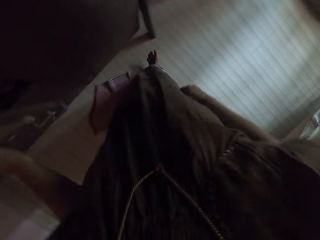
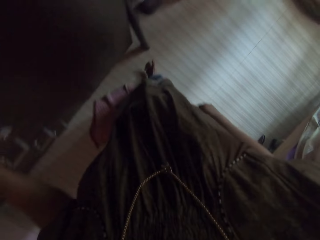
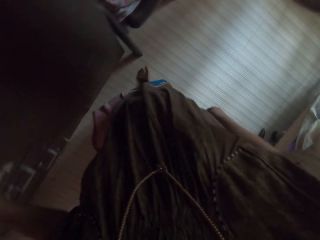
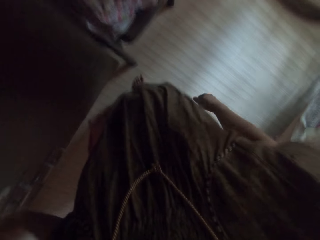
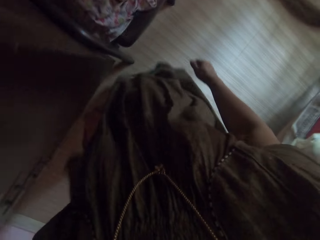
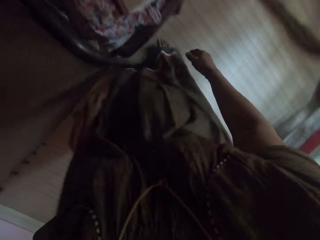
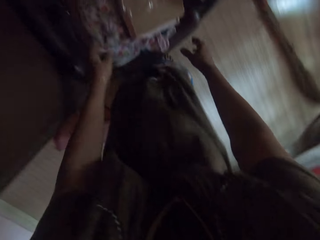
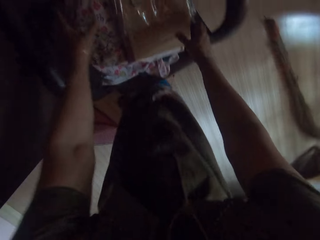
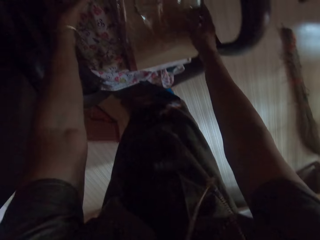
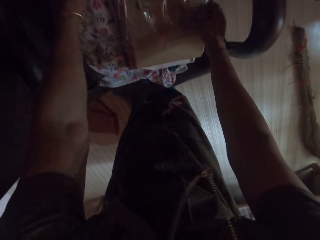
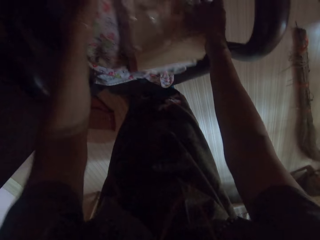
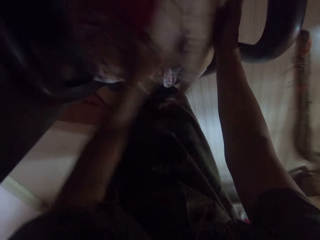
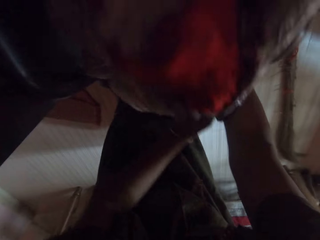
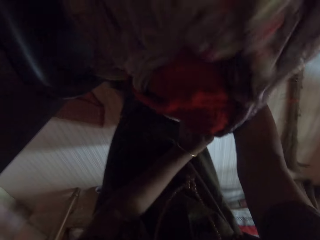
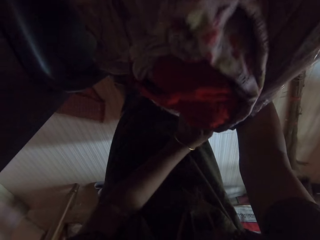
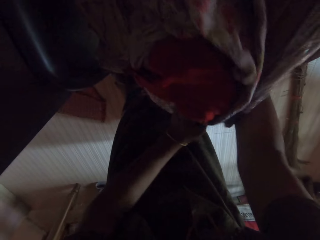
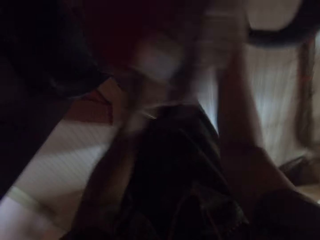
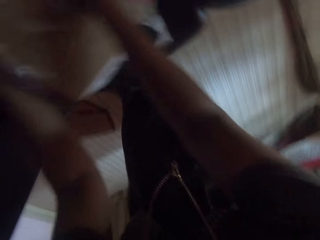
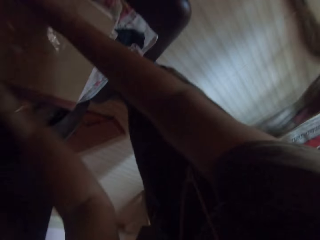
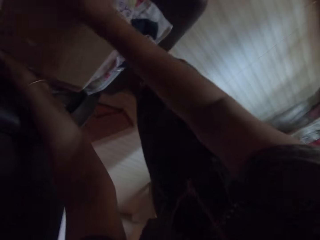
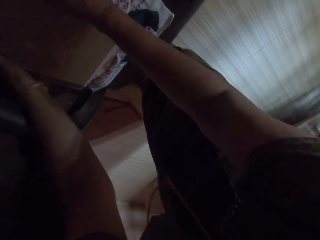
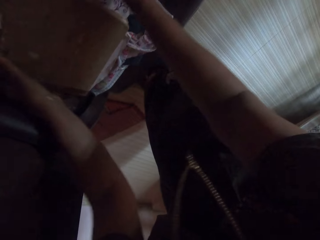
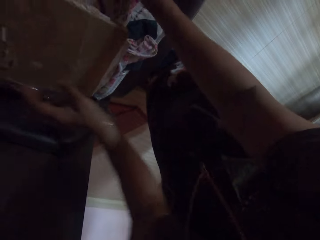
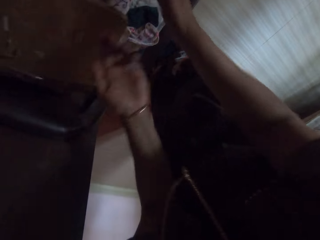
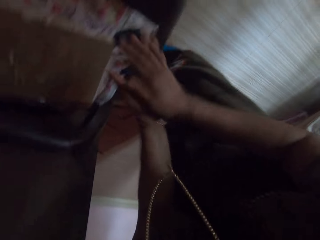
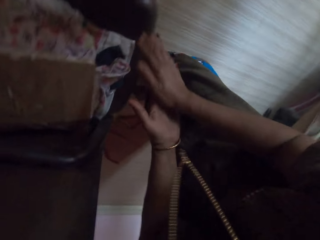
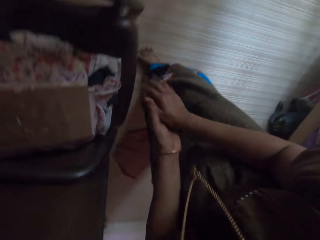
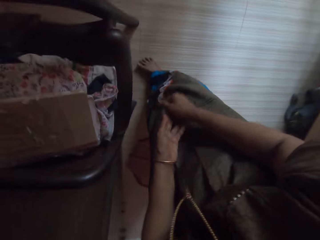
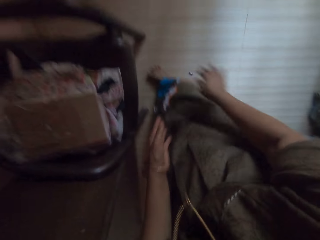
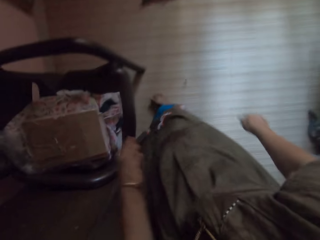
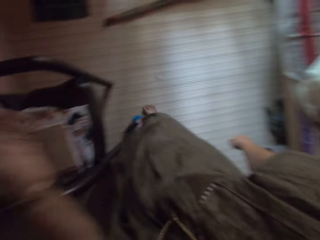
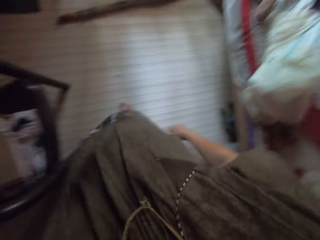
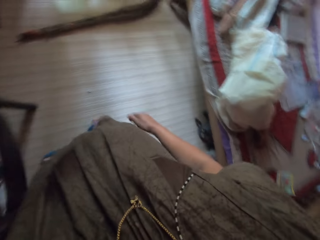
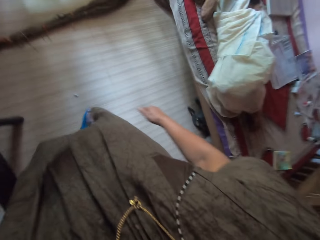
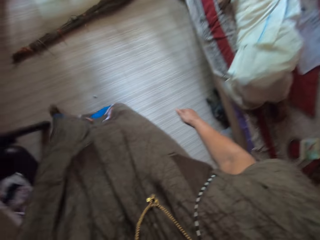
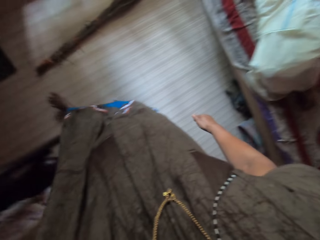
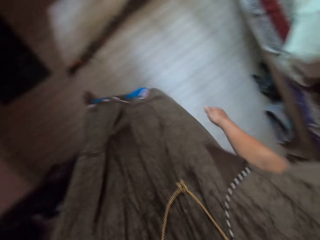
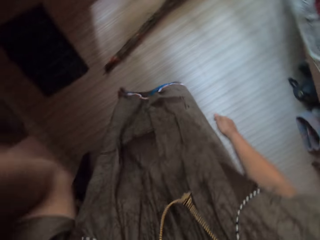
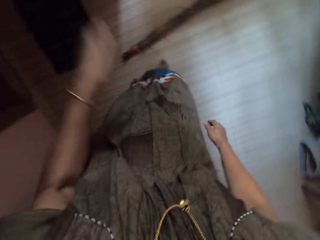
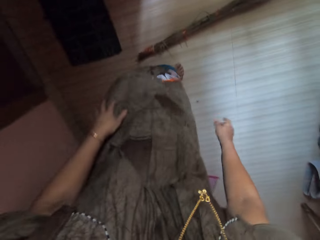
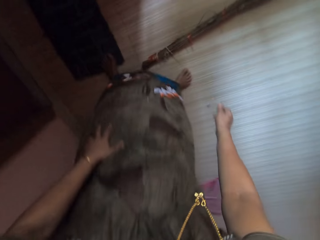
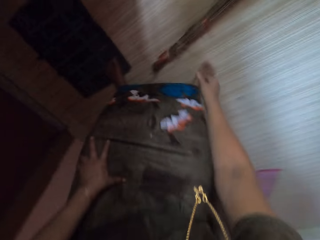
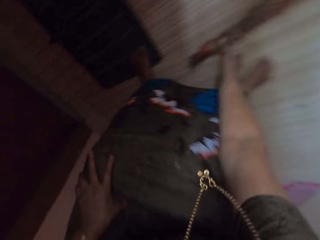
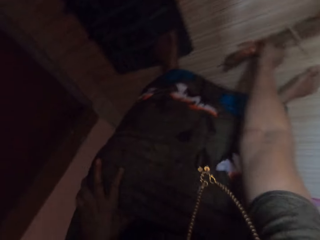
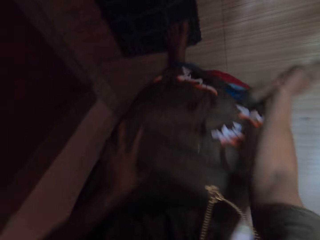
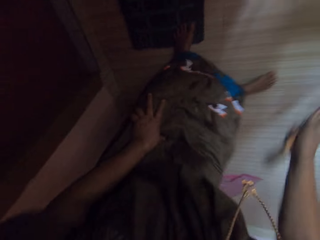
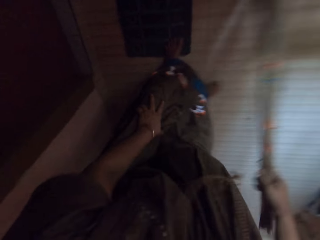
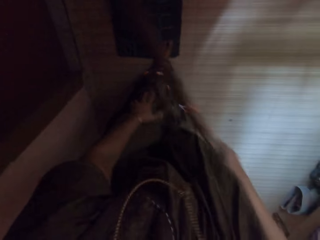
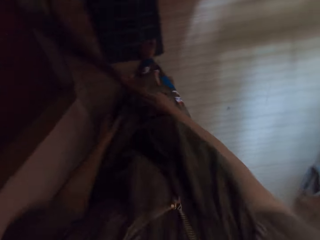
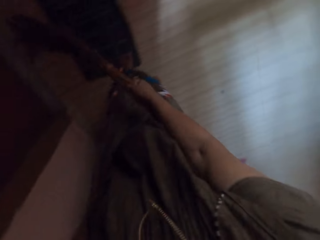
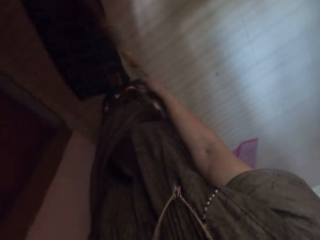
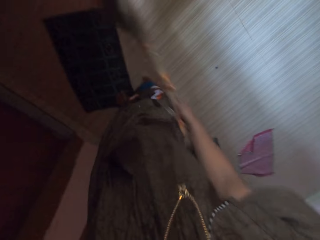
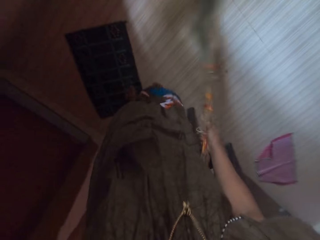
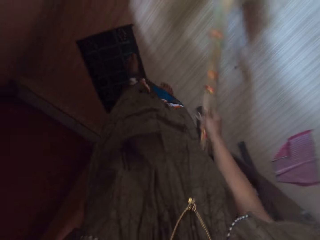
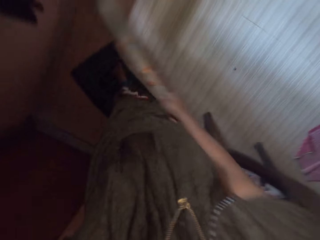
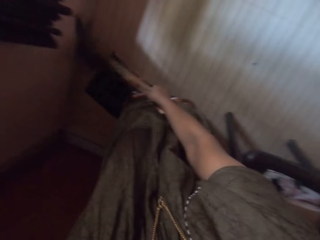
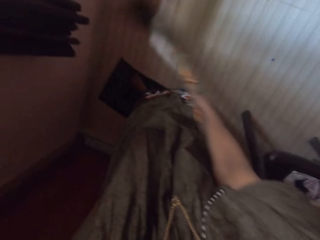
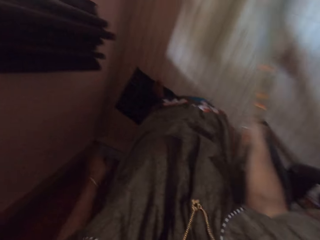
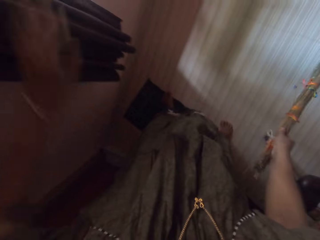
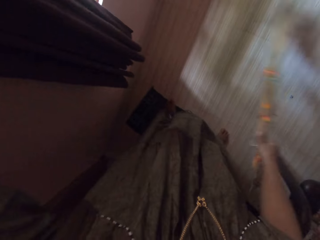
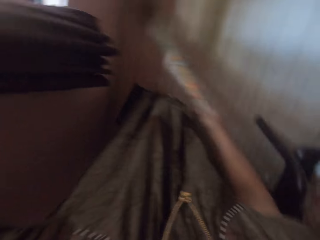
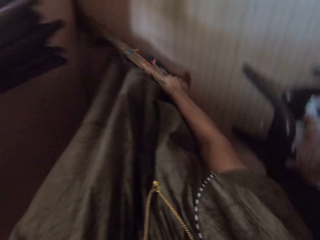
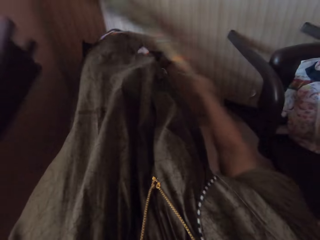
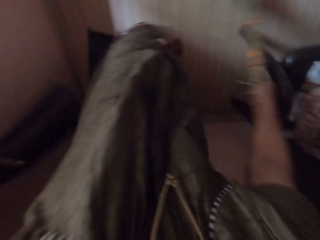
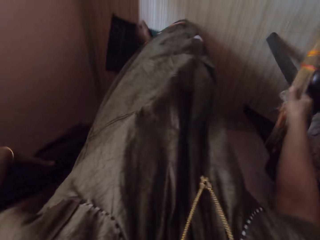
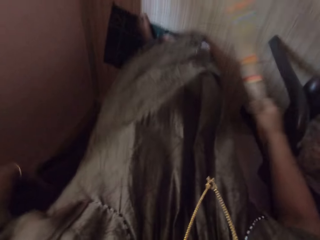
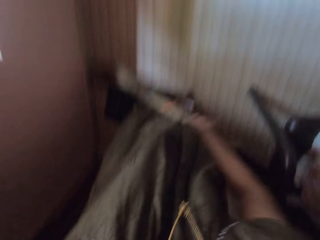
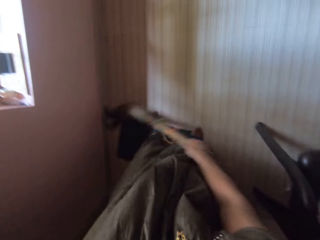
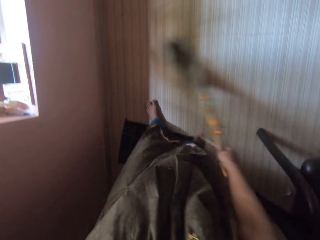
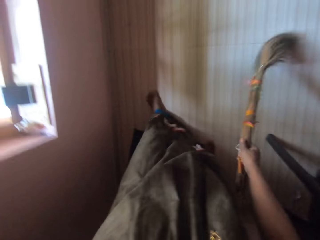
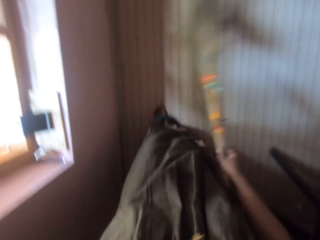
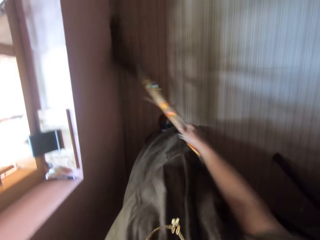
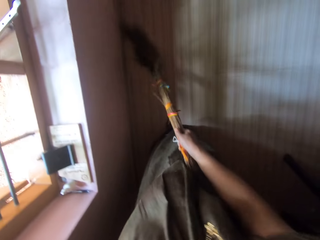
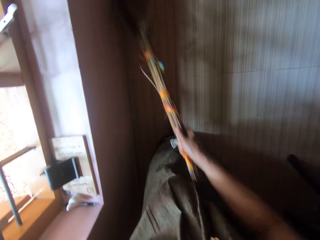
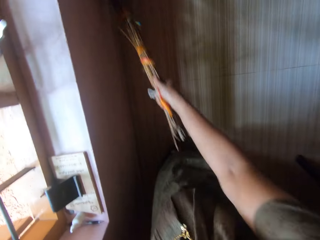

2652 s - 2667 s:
The camera wearer closes the wardrobe with her left hand. She turns over a book and another bed sheet with both hands. She looks underneath the fabric. She rubs her hands together. She drops the plastic sharpener onto the floor with her right hand. She moves up the left hand. She touches her head with her left hand. She lowers down the left hand. She picks up the broom from the floor with her right hand. She sweeps the floor with the broom in her right hand. She pushes aside the curtain with her left hand.

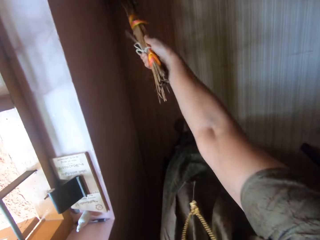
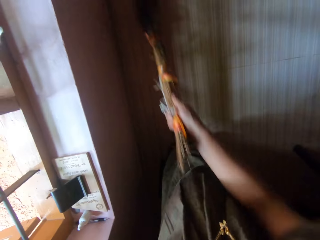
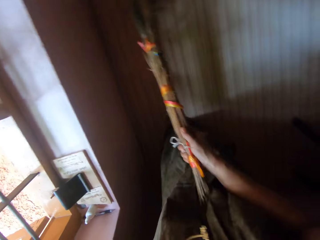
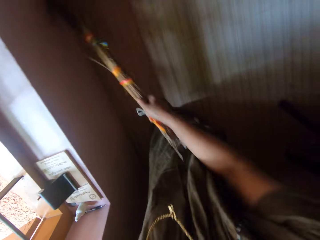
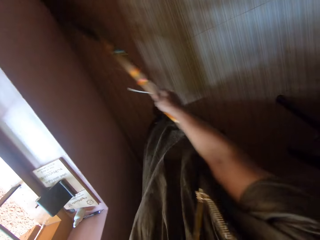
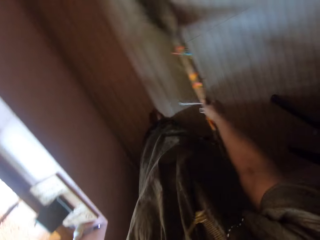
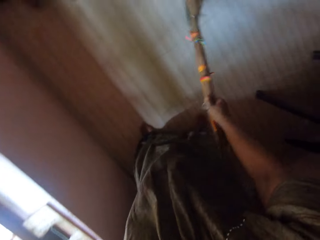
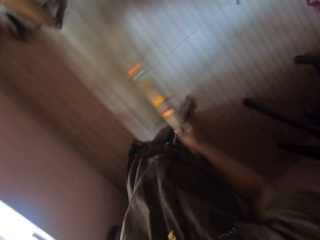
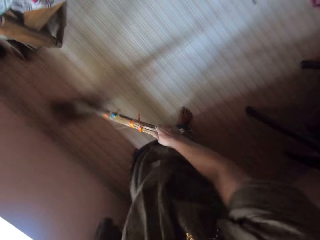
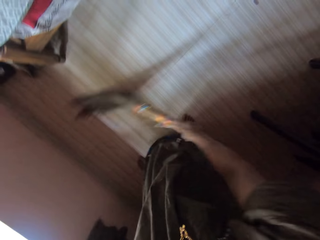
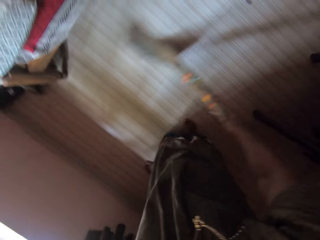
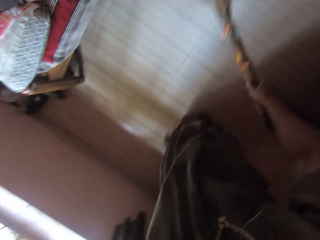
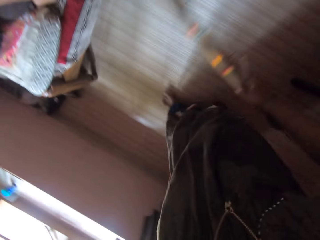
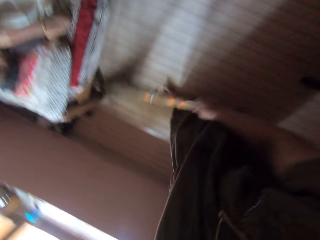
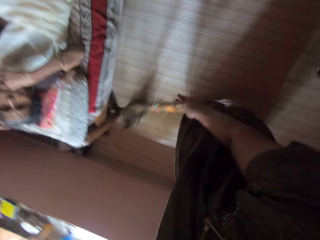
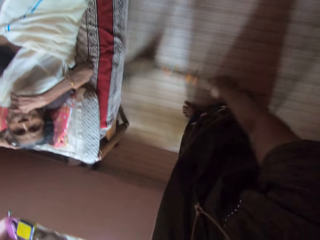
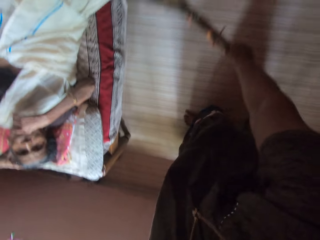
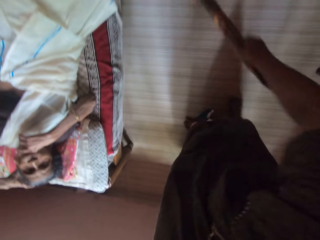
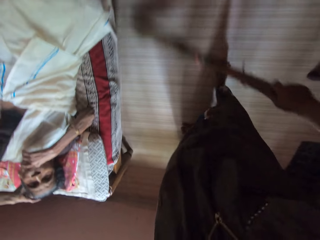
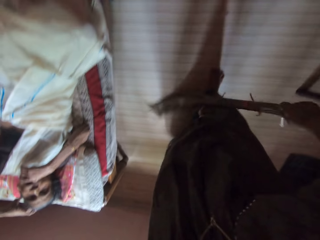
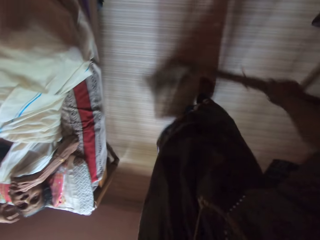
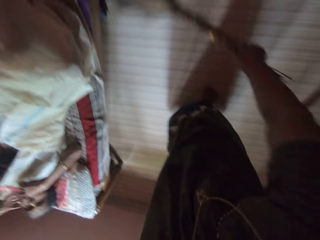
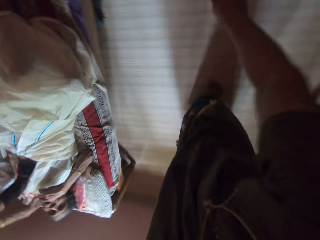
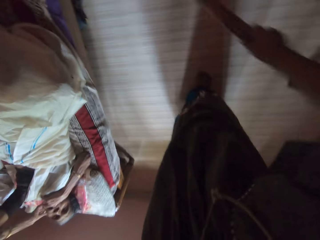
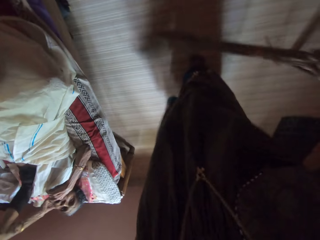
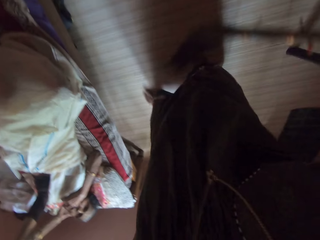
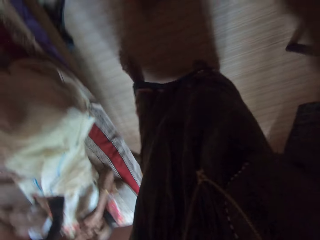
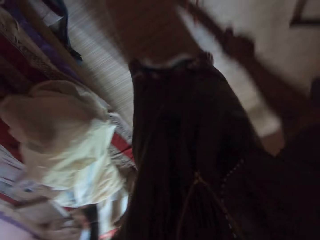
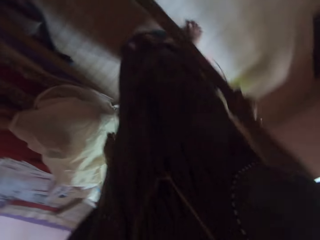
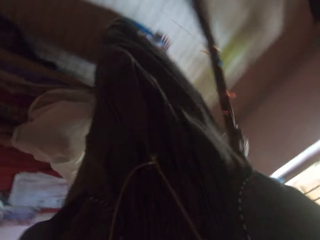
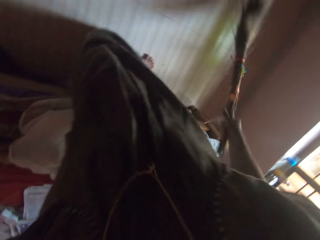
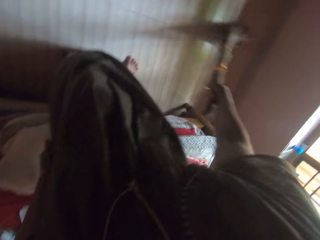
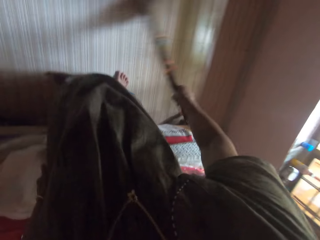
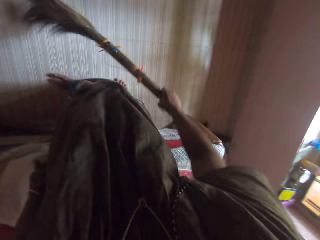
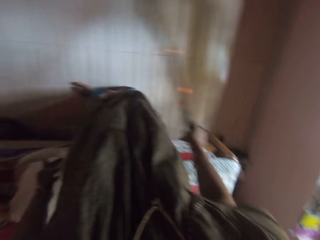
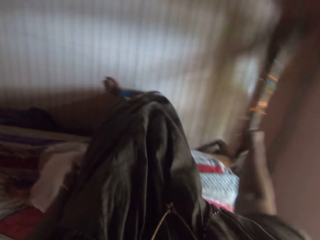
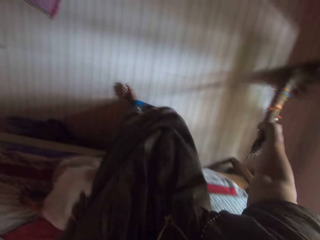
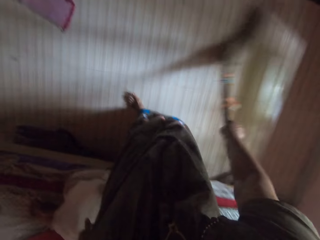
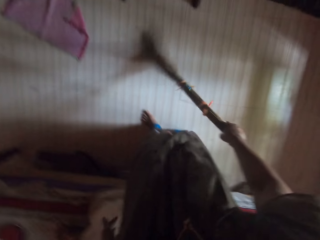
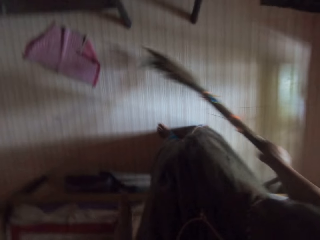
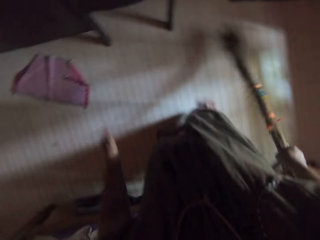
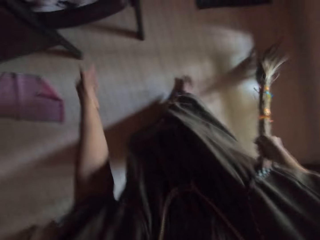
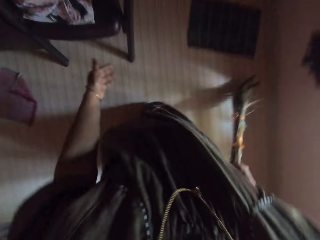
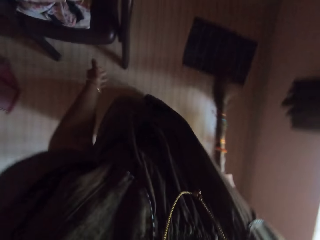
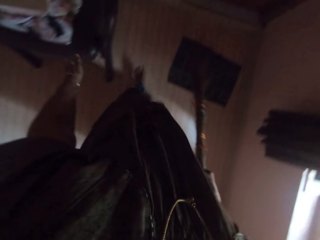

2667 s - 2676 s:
A woman lies on the bed in the bedroom.
